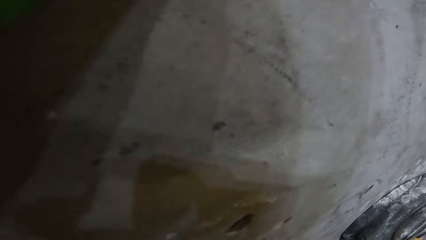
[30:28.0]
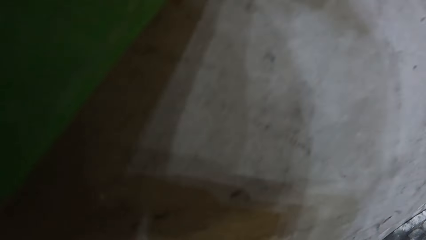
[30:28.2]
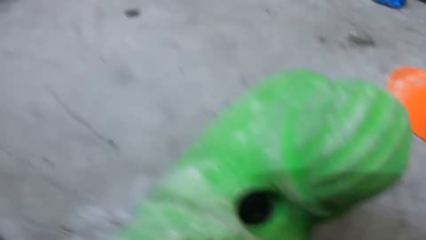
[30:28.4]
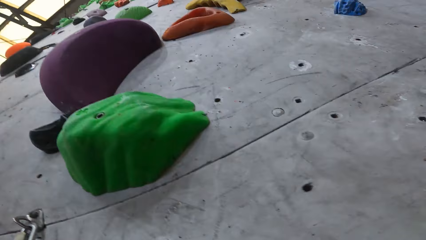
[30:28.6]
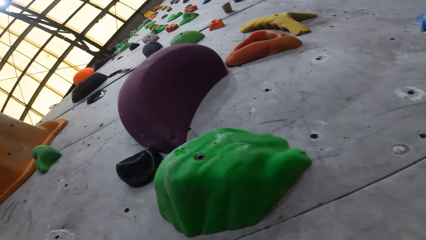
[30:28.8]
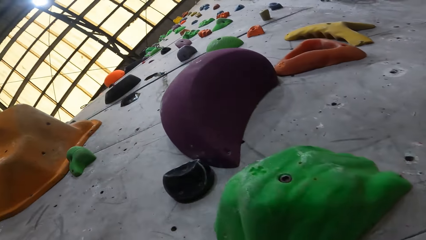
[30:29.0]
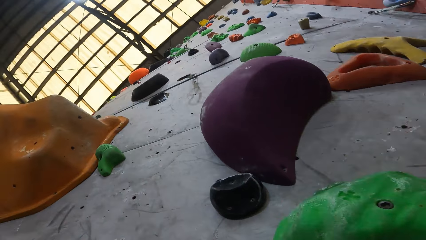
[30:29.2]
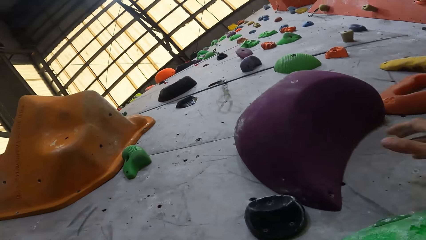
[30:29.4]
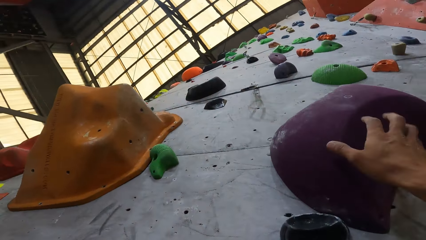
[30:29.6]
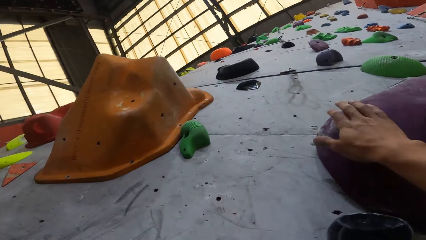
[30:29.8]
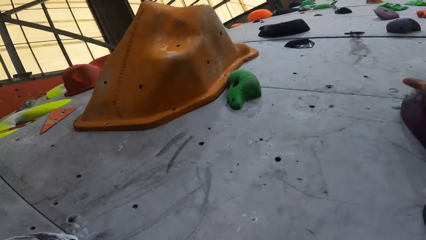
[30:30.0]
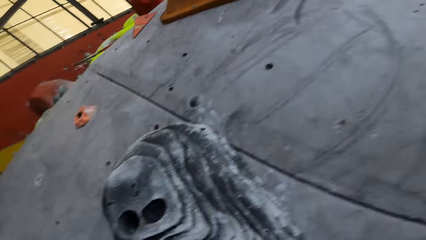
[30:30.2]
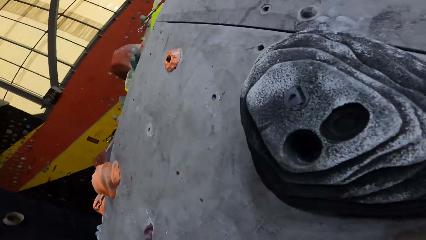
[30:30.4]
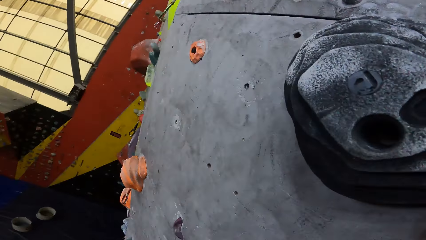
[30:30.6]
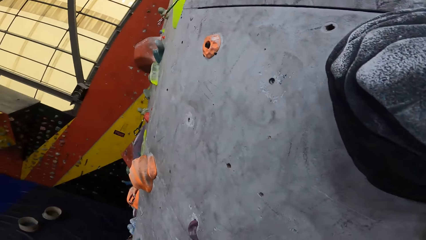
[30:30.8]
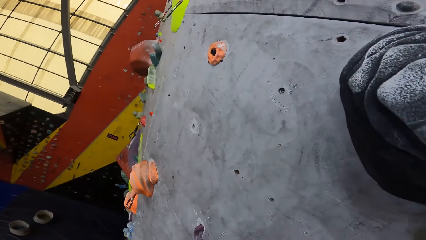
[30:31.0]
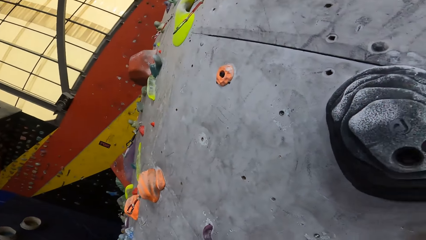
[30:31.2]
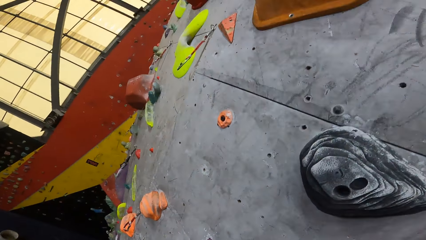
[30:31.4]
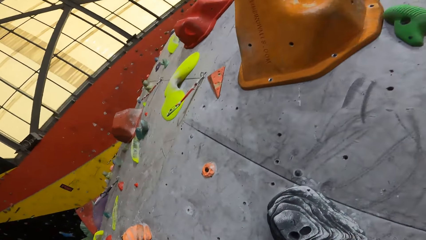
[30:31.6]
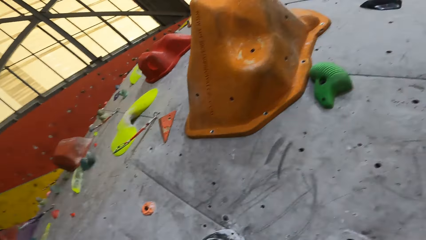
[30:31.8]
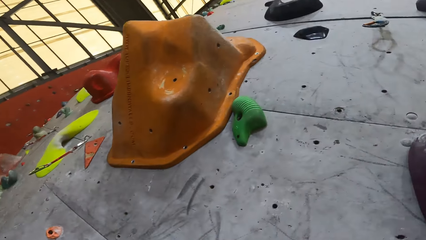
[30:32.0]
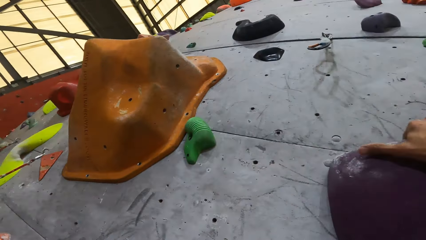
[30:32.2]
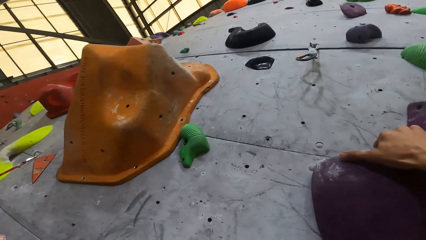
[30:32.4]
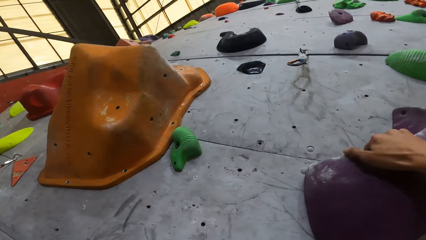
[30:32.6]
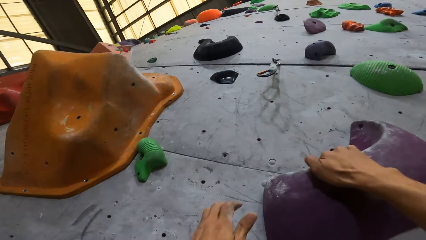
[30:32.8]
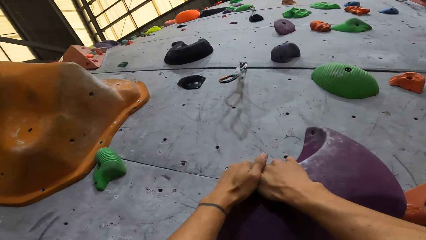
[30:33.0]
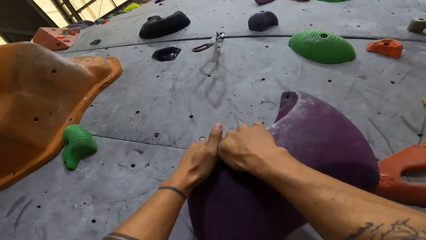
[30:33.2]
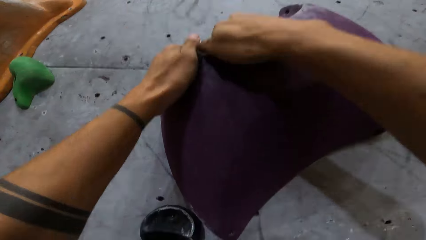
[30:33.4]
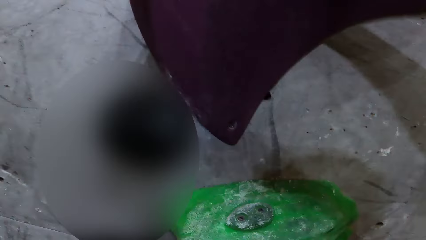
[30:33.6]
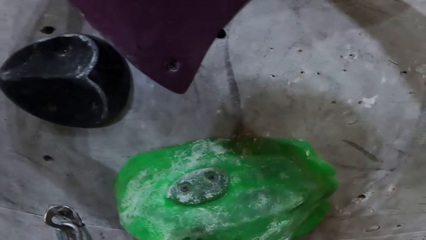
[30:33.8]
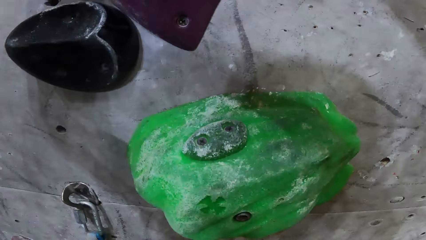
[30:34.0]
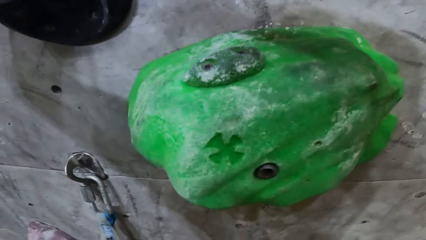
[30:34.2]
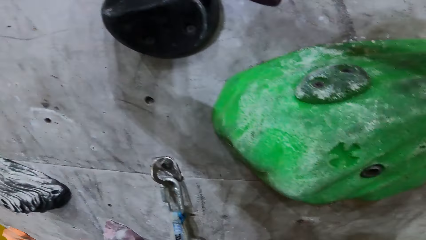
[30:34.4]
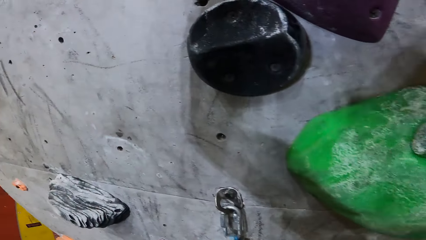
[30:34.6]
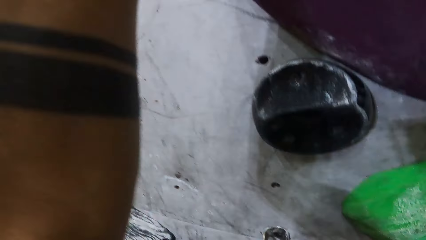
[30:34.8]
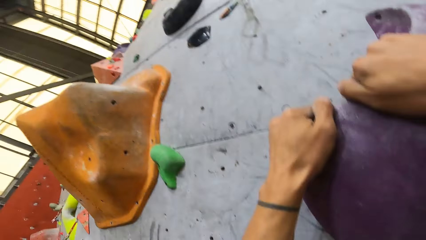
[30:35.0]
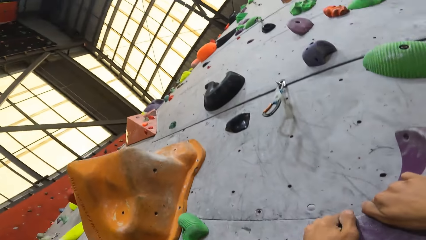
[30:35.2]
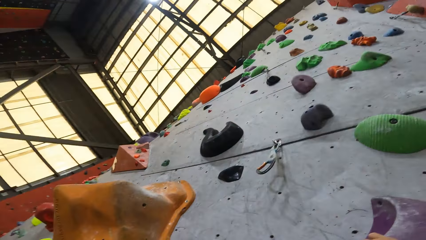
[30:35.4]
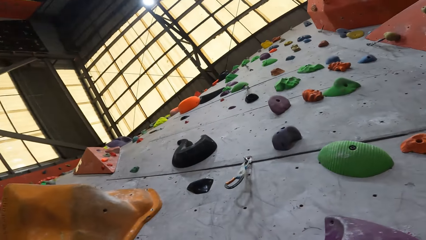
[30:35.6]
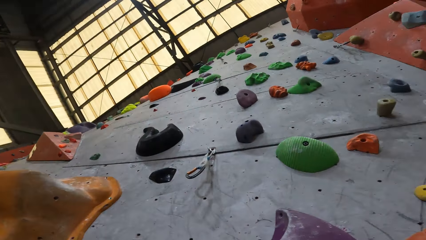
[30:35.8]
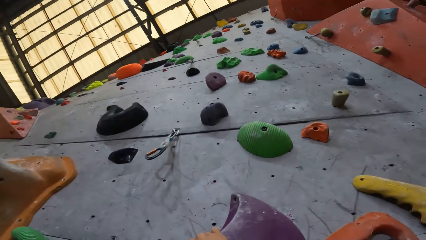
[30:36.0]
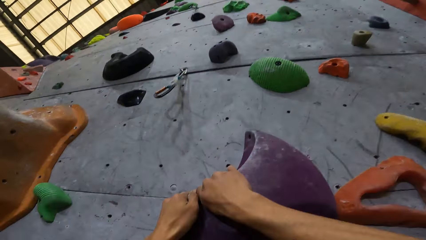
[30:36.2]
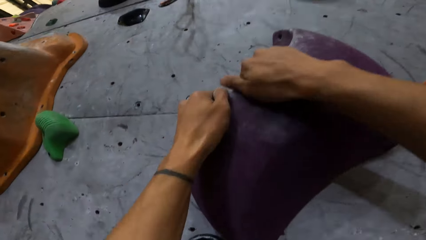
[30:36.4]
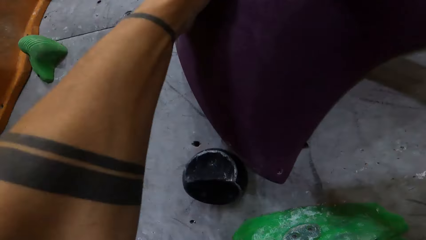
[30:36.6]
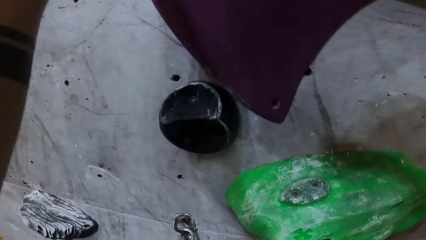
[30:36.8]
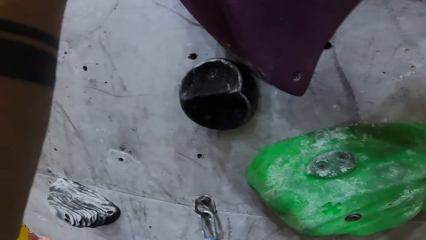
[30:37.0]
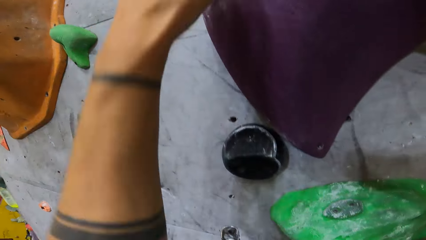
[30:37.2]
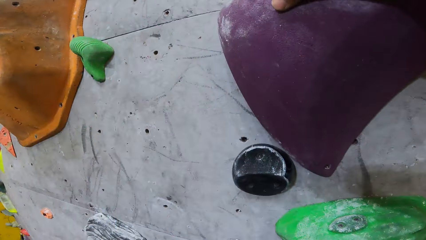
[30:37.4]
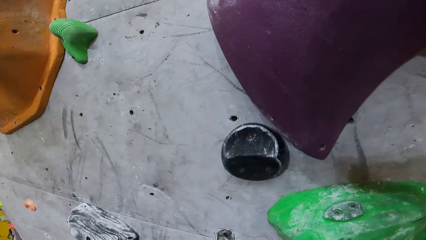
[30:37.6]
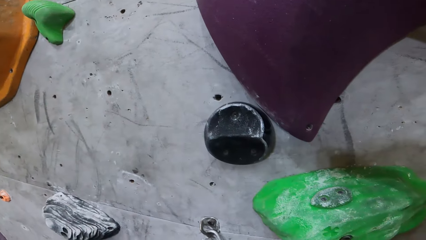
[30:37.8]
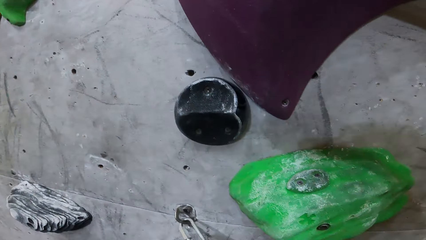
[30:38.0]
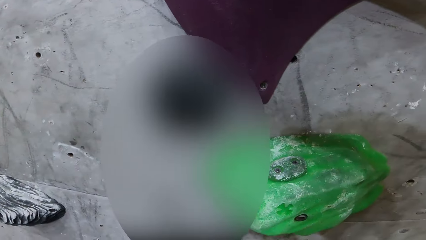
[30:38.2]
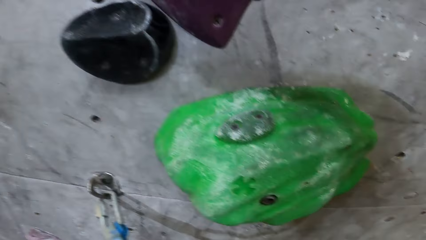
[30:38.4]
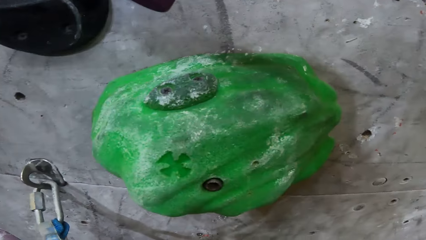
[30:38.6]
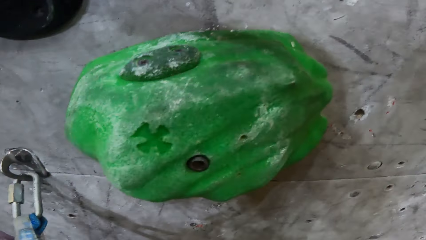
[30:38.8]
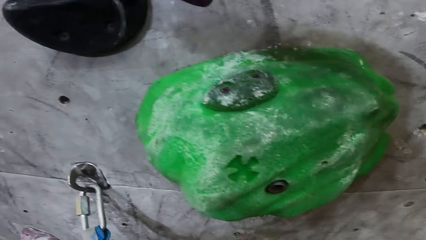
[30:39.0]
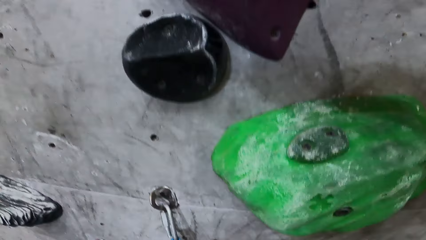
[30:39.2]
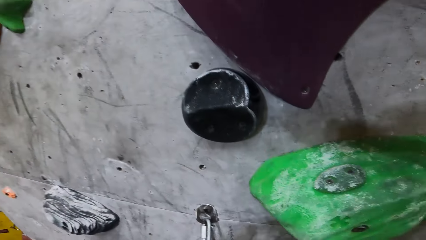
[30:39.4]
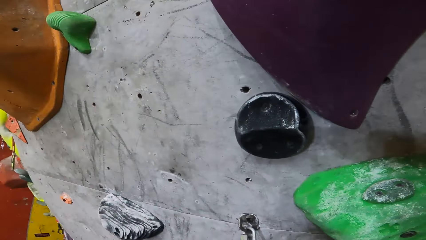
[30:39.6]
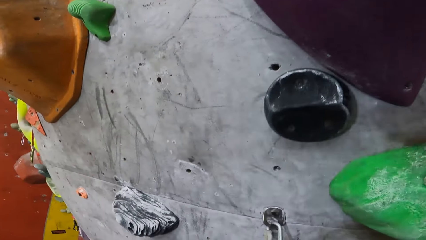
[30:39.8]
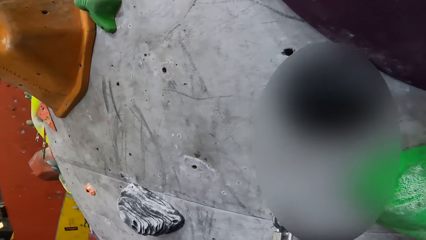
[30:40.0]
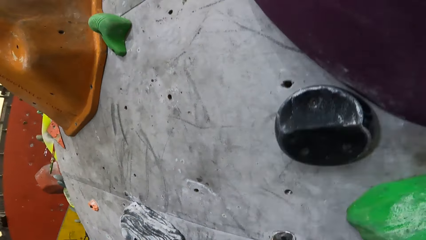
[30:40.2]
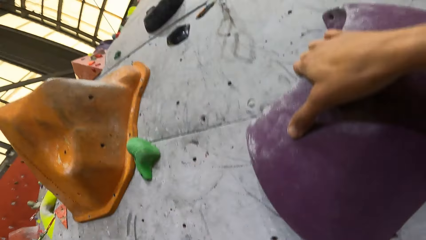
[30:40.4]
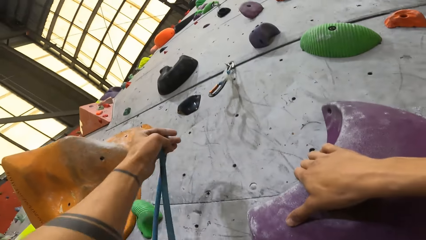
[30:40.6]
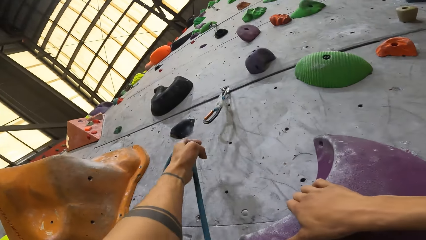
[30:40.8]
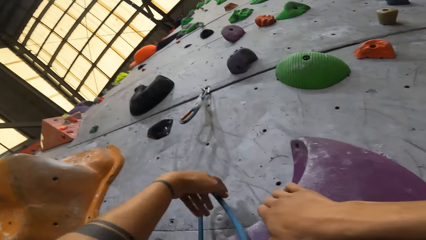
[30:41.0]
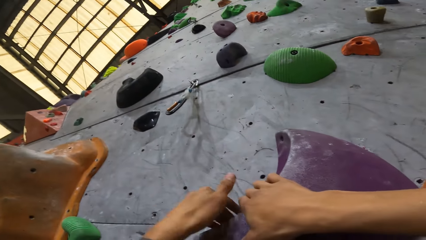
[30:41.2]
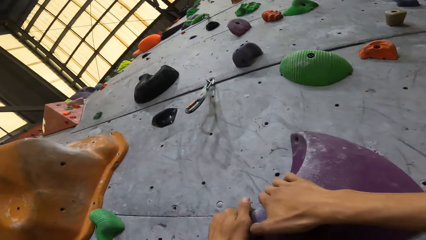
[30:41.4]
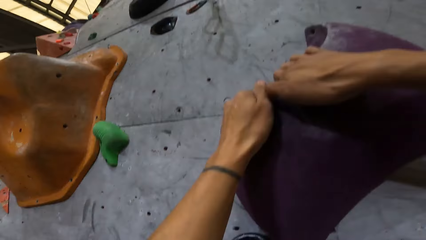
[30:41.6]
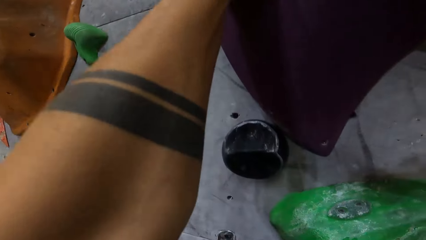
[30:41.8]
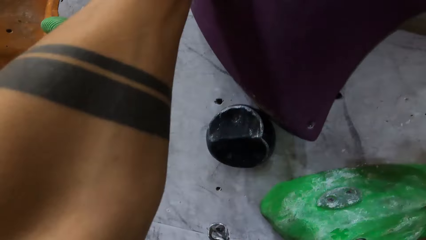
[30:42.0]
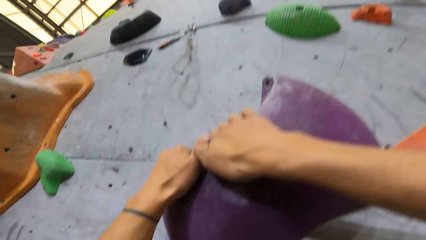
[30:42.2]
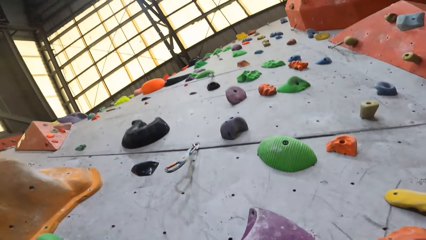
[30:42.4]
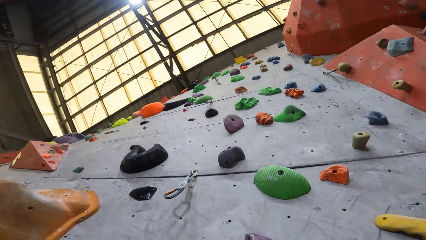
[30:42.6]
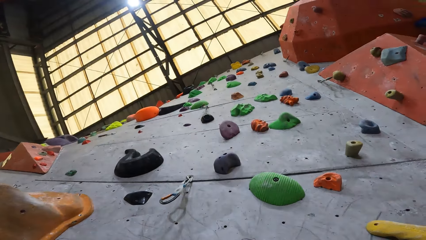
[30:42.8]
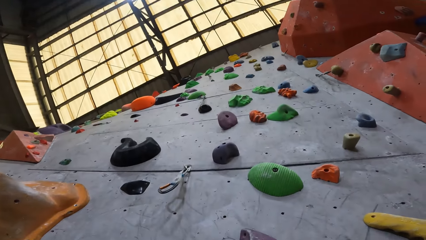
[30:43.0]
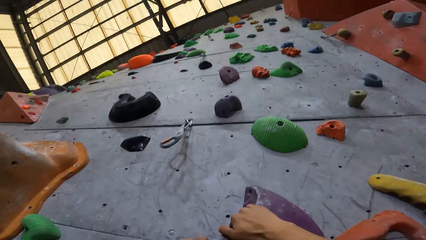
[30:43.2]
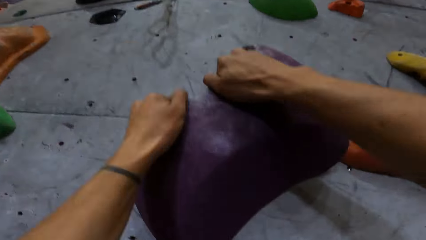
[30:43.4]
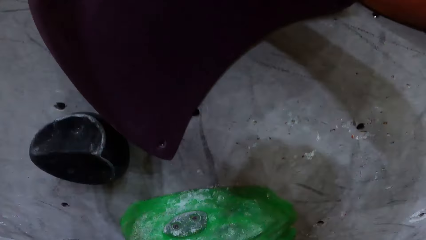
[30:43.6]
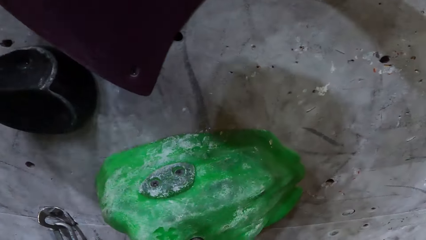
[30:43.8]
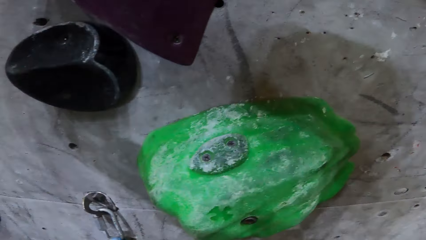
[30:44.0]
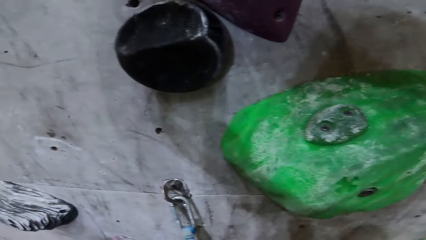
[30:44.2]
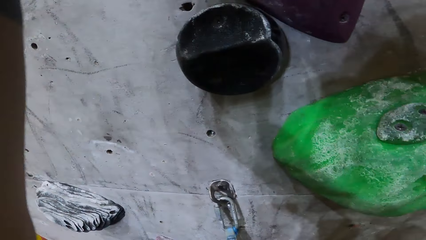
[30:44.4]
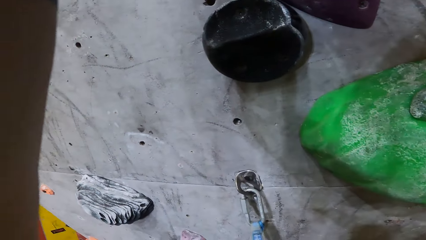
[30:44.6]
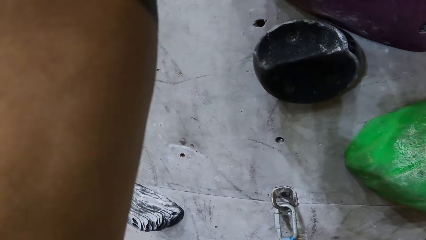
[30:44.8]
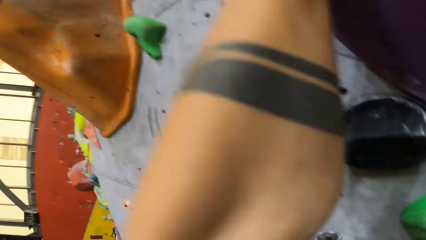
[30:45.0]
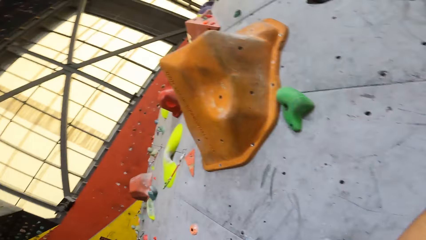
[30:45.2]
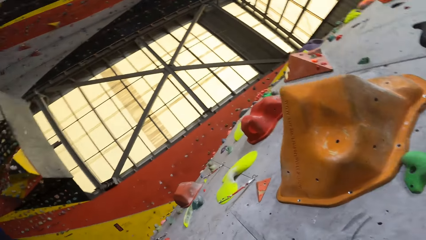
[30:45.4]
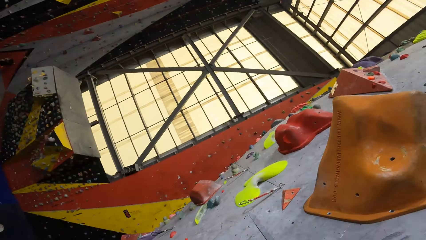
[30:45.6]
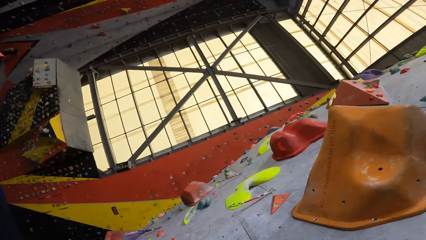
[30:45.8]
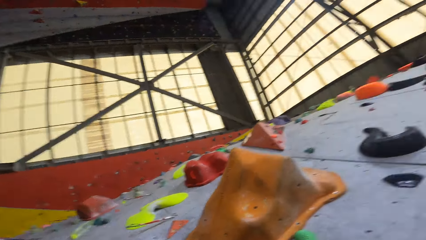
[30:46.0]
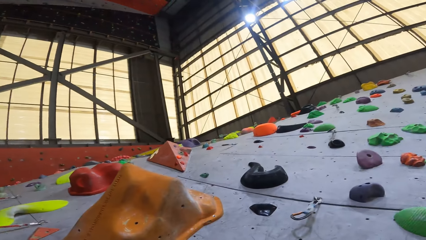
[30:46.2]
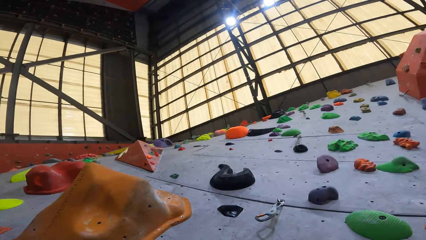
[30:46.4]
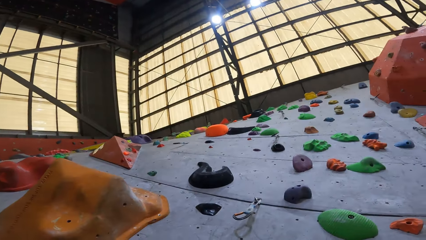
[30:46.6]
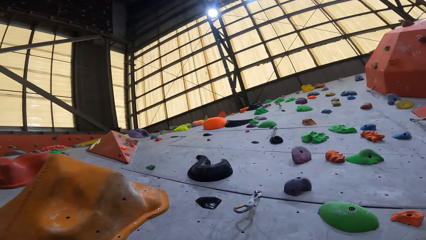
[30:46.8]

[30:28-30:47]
The camera wearer holds the crimp hold with his hand. He holds the crimp hold with both hands. He pulls the rope up with his hand.
